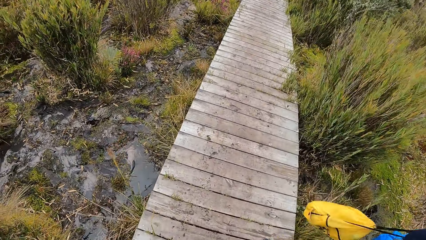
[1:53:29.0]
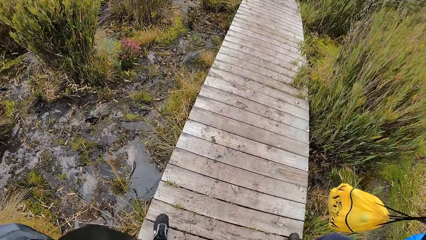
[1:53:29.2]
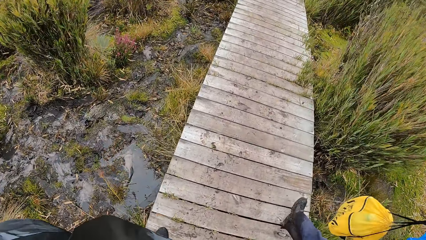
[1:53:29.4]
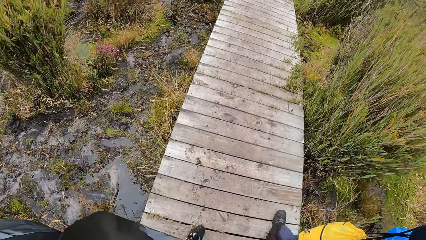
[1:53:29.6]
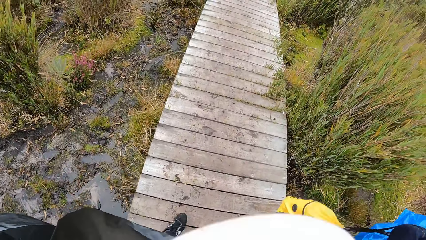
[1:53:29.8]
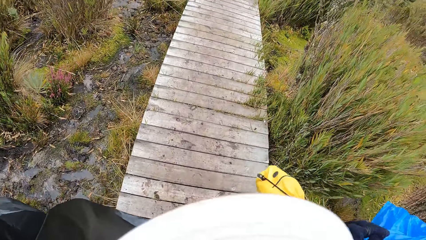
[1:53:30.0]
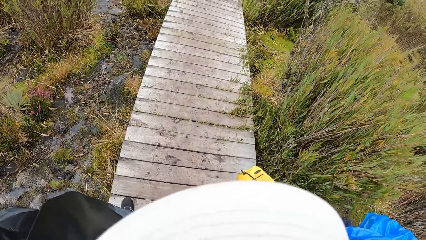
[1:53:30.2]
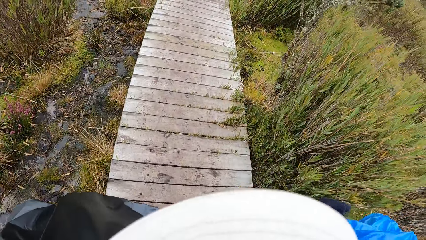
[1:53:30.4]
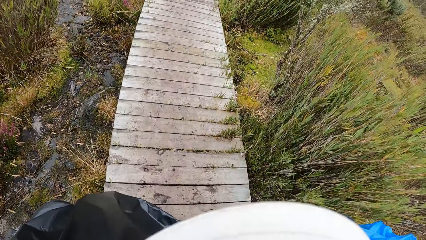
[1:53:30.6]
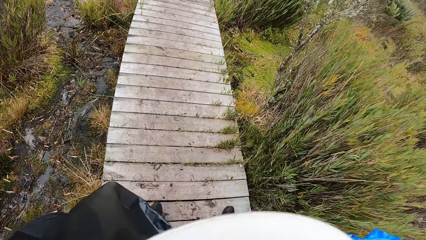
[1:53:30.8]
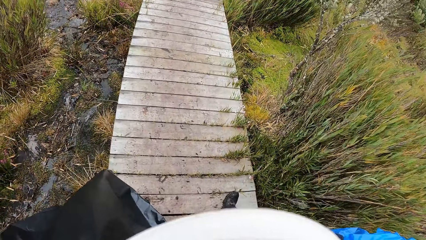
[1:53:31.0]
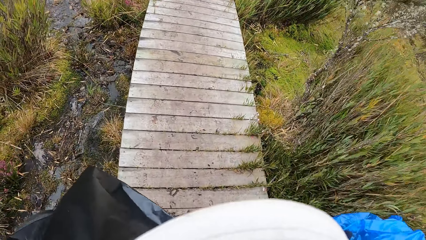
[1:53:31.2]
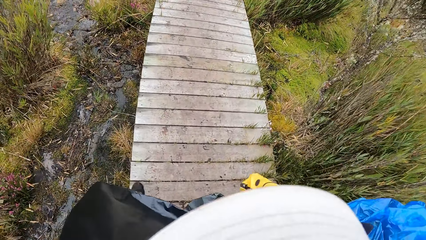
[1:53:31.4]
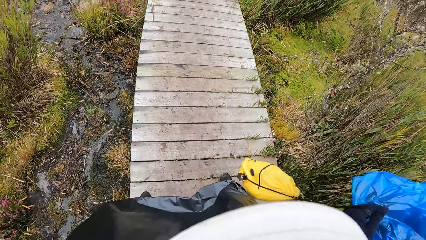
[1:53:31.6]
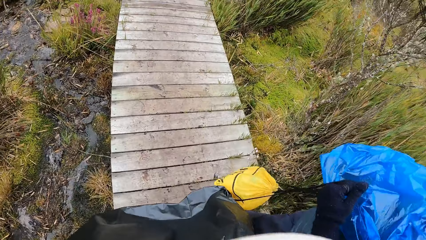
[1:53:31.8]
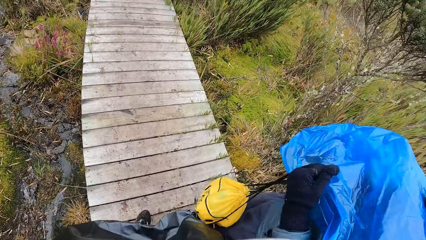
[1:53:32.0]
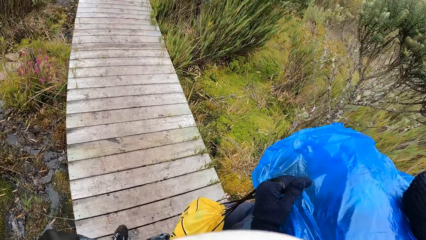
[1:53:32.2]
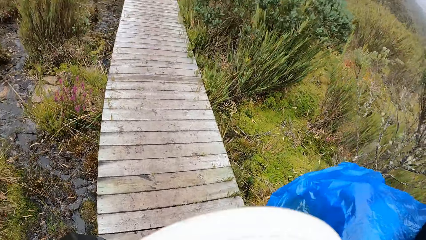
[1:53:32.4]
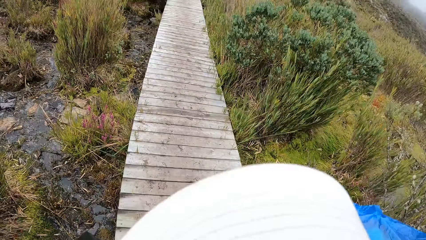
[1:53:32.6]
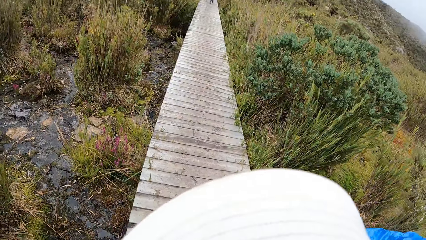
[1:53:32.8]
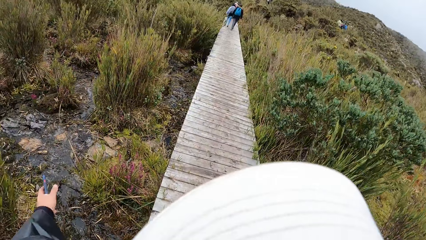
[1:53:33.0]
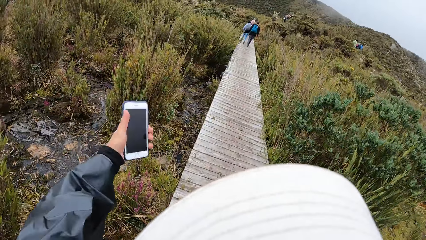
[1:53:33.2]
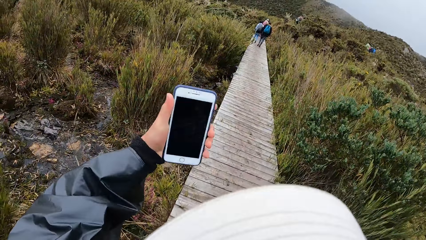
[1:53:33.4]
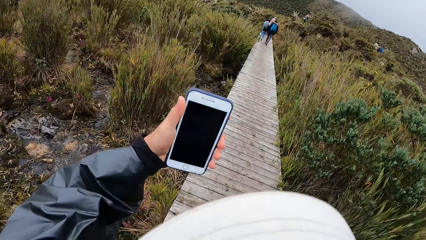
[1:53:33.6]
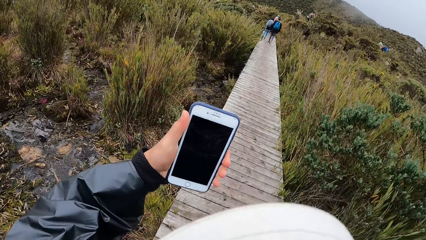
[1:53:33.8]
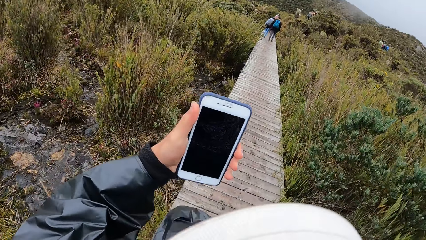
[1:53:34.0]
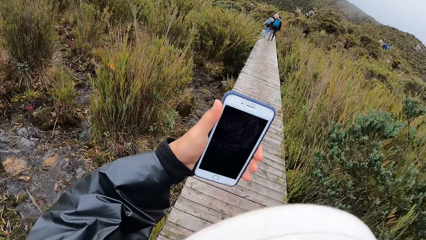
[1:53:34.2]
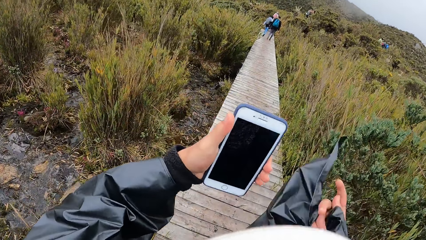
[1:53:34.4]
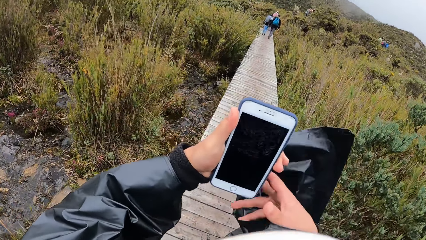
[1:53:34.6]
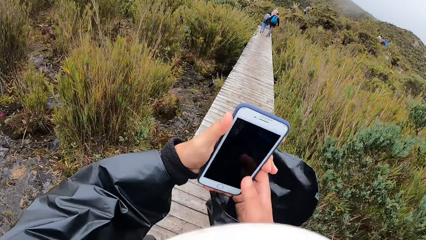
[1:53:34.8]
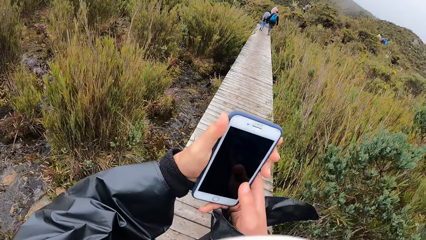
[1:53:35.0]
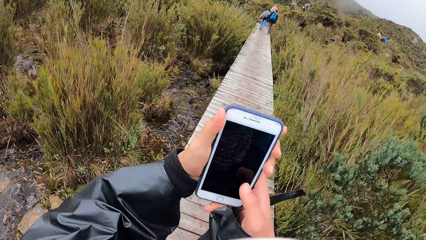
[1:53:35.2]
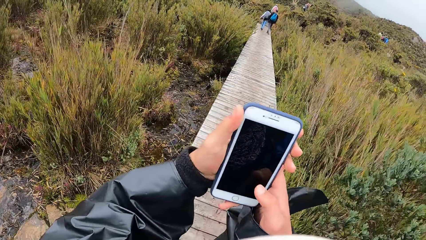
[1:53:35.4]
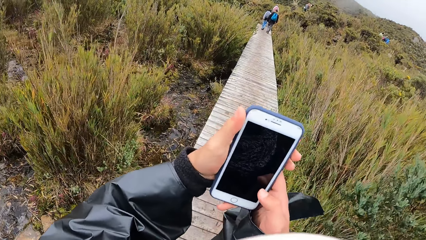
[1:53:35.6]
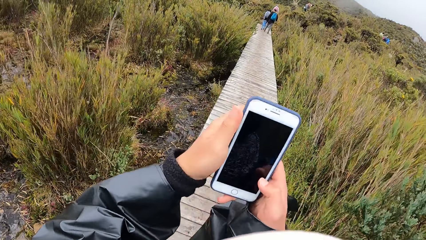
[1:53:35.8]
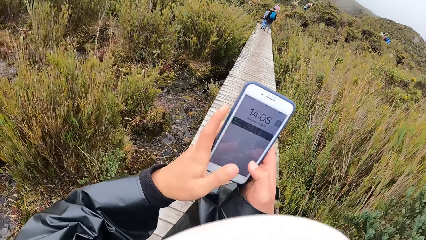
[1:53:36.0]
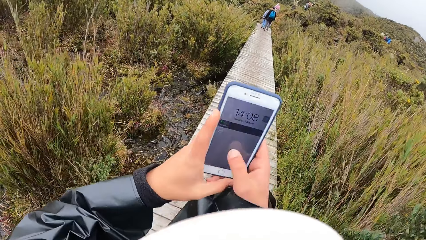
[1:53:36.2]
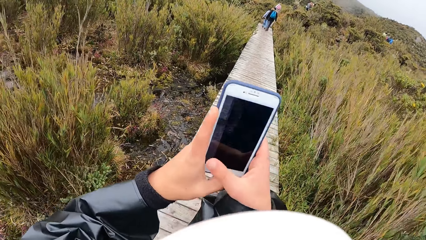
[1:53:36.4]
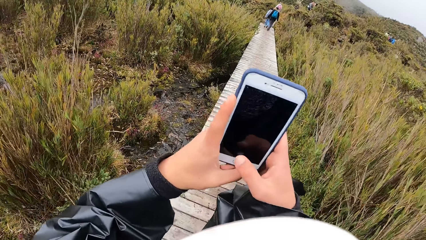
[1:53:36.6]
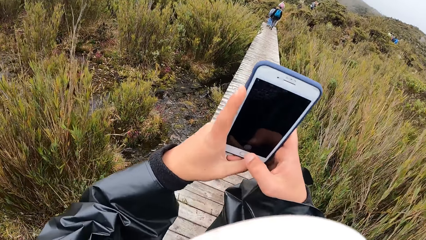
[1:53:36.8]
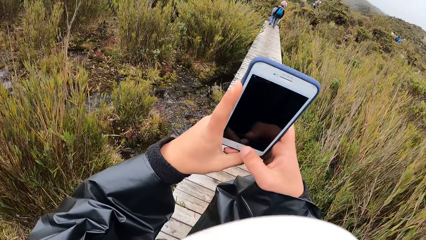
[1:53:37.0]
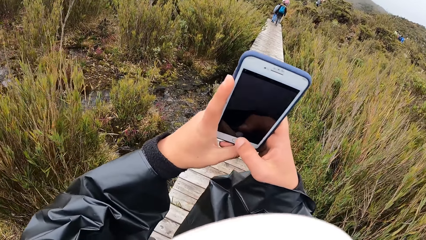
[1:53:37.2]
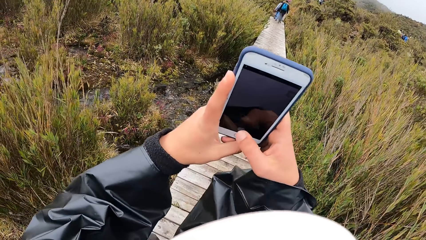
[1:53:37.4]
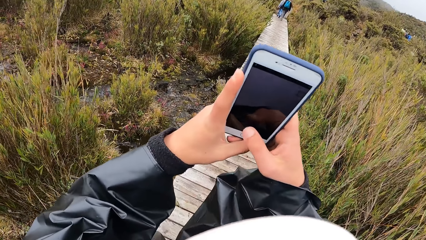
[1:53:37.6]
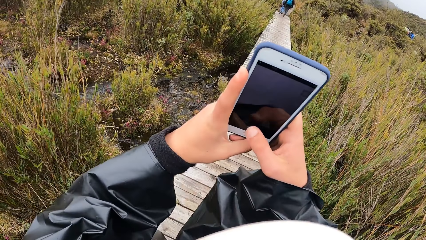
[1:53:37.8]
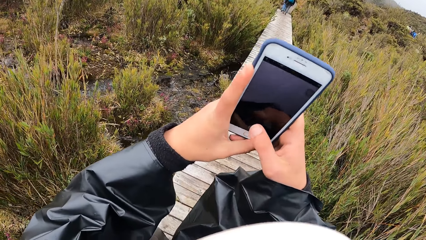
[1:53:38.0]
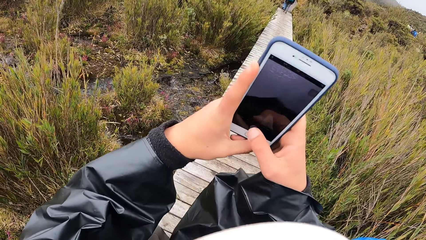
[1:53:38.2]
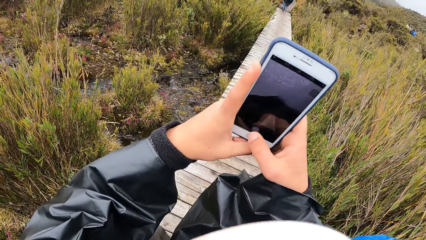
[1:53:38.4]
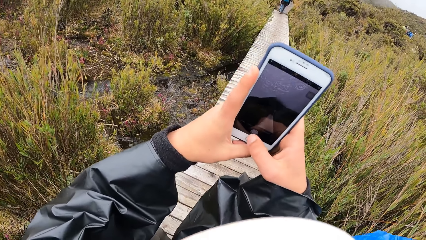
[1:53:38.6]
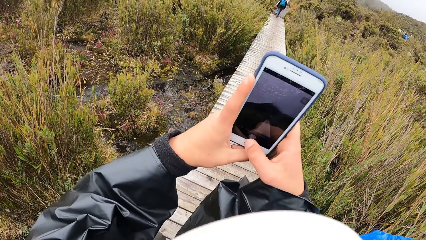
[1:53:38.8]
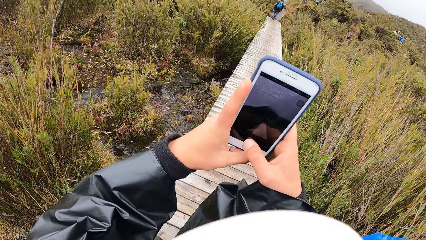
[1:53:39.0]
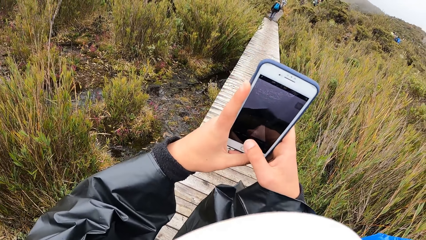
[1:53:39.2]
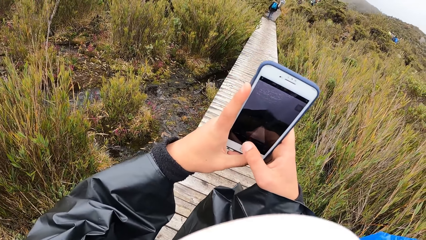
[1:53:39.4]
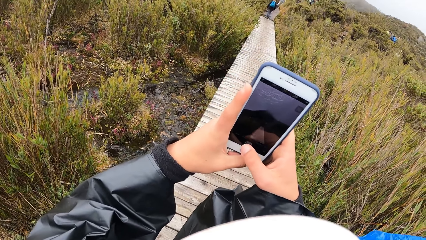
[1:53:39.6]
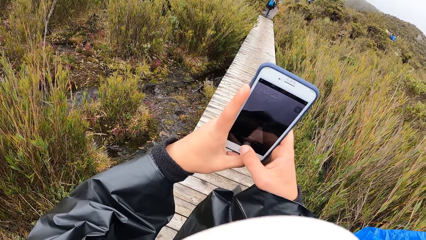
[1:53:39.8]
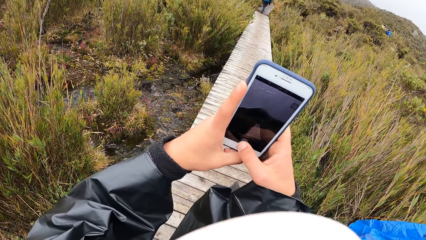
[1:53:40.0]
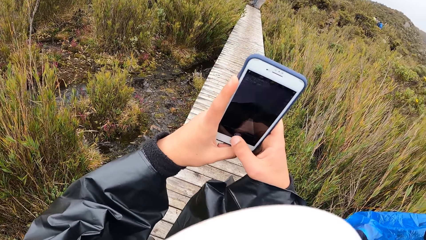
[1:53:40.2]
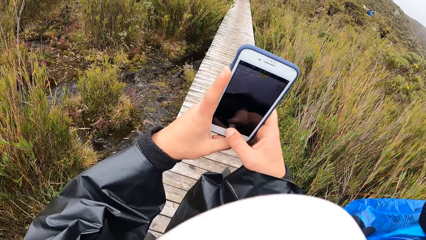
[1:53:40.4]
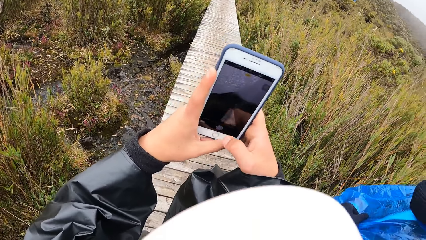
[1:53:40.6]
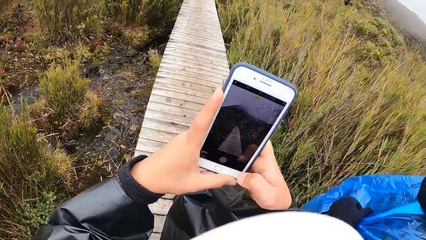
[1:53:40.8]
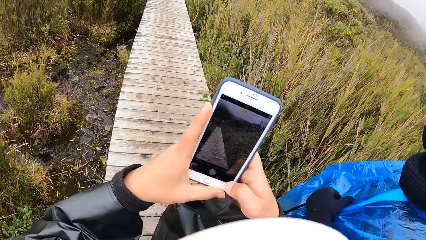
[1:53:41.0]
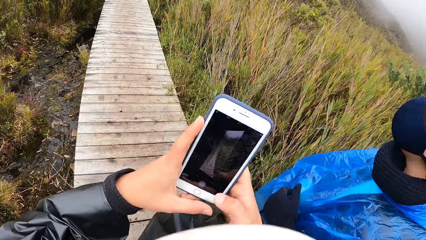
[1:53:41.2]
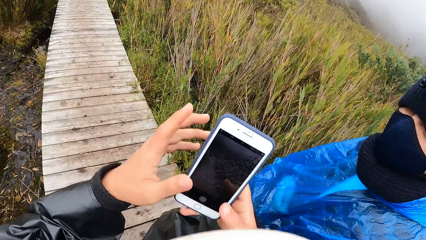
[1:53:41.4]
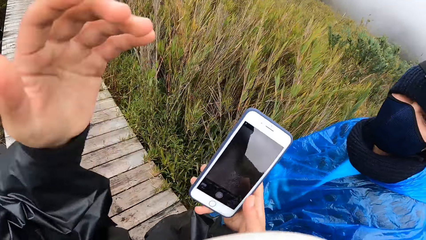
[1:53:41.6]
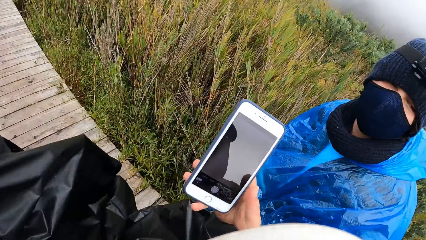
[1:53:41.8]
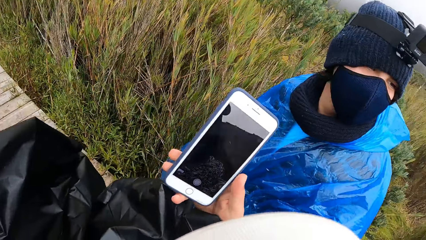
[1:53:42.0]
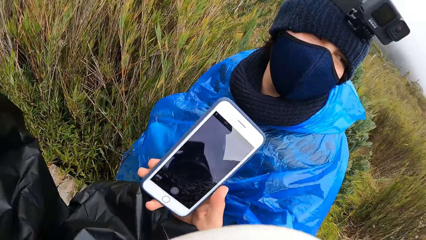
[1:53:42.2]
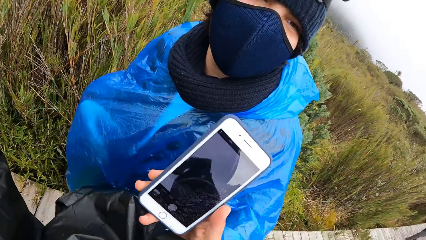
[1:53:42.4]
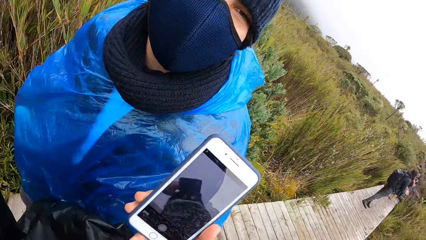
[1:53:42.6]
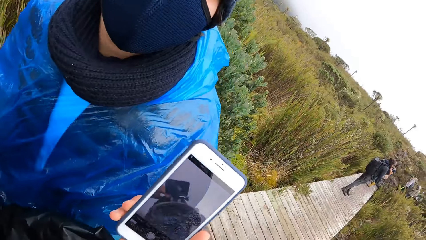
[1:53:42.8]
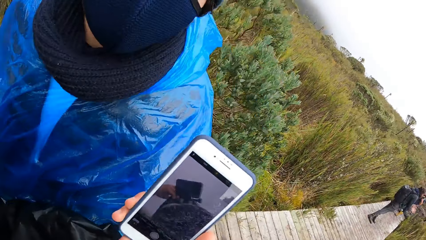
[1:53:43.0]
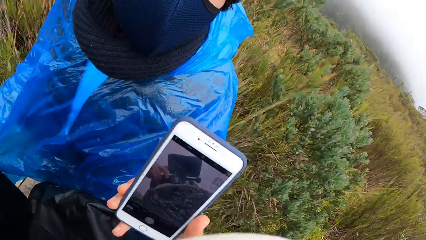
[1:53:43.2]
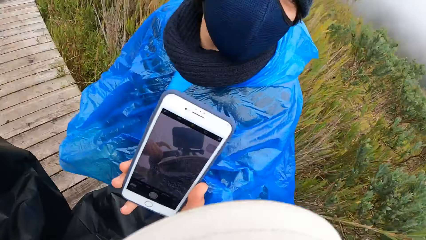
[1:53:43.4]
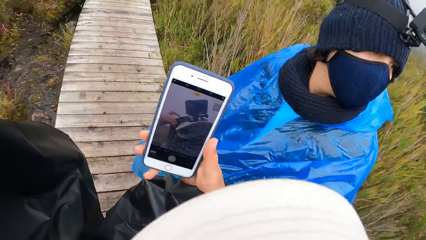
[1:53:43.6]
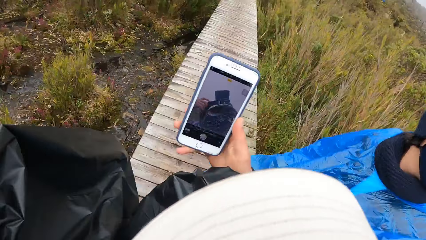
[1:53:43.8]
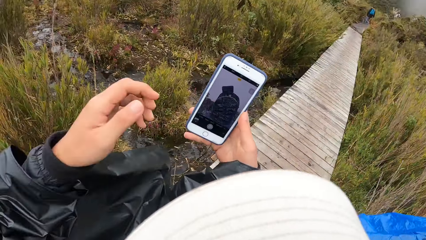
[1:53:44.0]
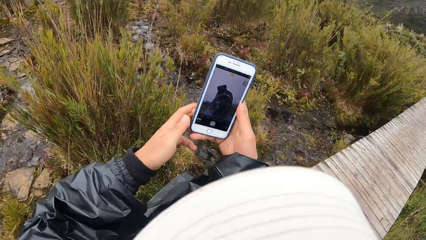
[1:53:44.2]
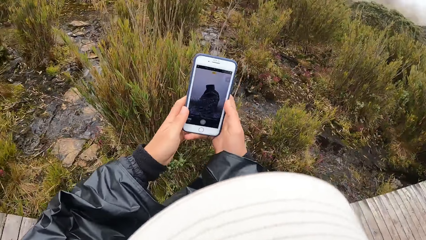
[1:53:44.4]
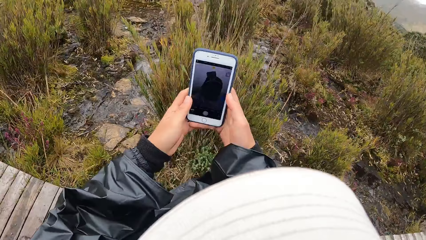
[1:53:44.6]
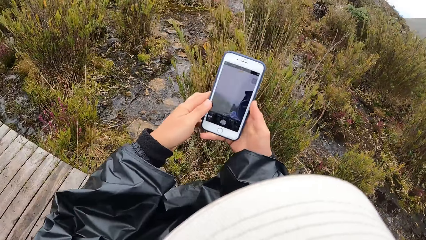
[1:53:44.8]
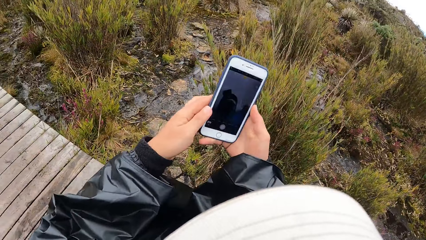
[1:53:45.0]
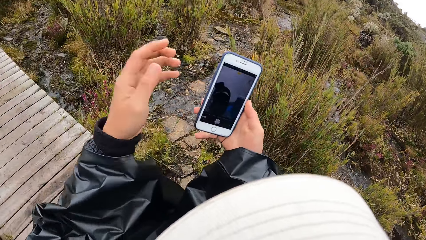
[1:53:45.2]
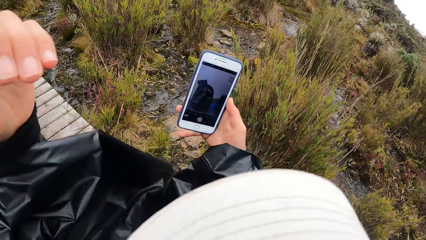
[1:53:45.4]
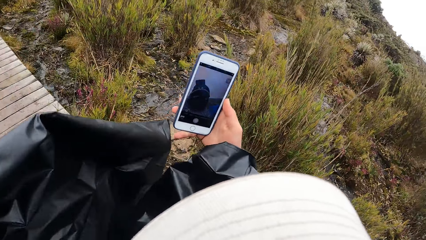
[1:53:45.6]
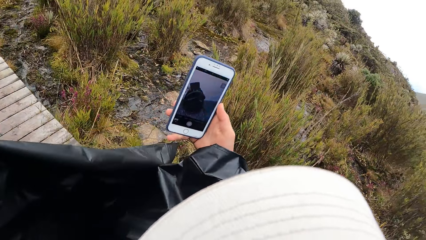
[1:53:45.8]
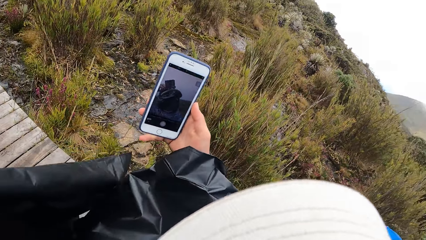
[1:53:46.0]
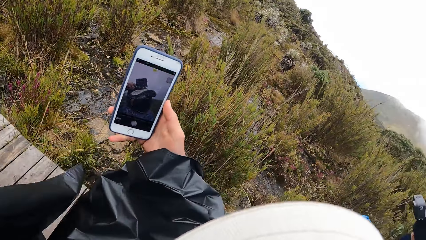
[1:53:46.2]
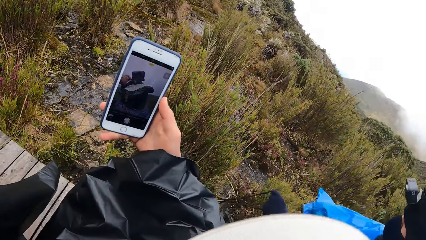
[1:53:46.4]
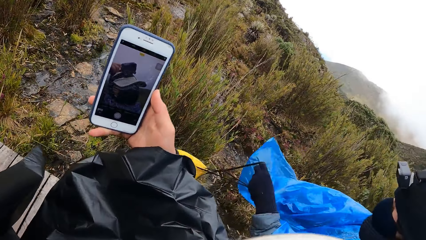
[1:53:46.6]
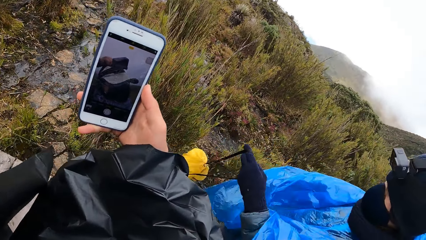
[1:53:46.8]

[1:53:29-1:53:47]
The camera wearer looks at the water on the ground. He looks at the vegetation. He looks at the backpack of a person. He brings out a phone from his pocket with his left hand. He lifts the phone with the left hand. He looks at the phone. He holds the phone with both hands. He operates the phone with the right hand thumb. He taps the phone with the right hand thumb. He looks at the phone. He takes a video of the bridge with the front camera of the phone. He holds the phone with his right hand. He adjusts a camera on his head with his left hand. He takes a self video with the back camera of the phone. He holds the phone with both hands. He holds the phone with his right hand. He adjusts the camera on his head with his left hand.
